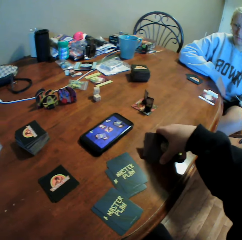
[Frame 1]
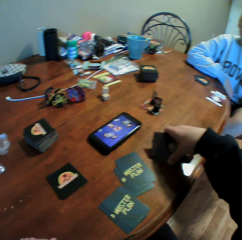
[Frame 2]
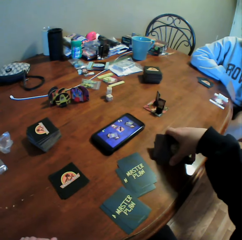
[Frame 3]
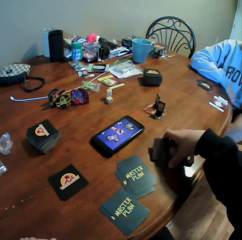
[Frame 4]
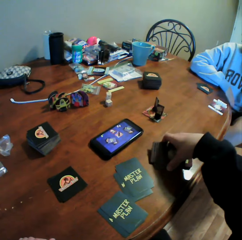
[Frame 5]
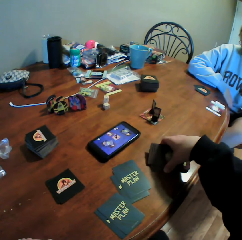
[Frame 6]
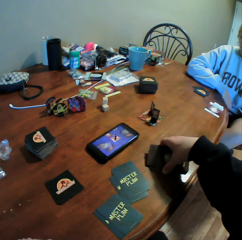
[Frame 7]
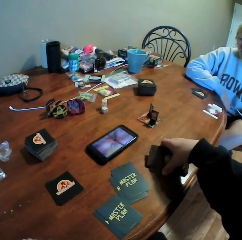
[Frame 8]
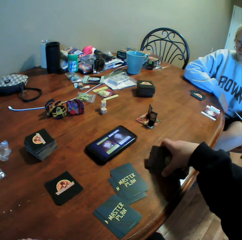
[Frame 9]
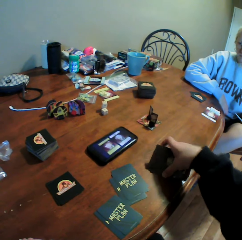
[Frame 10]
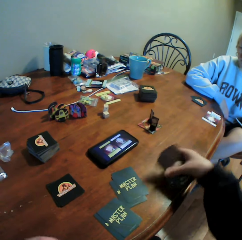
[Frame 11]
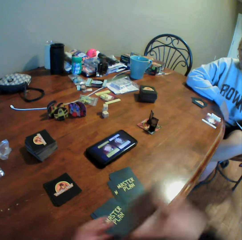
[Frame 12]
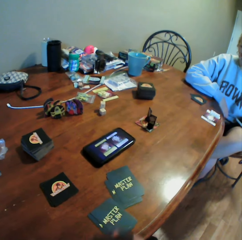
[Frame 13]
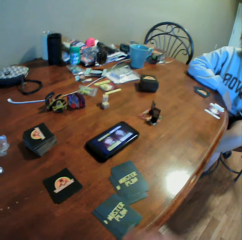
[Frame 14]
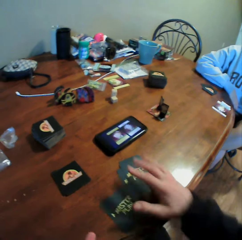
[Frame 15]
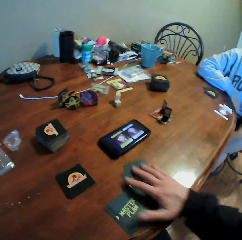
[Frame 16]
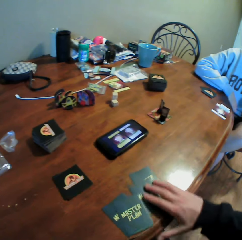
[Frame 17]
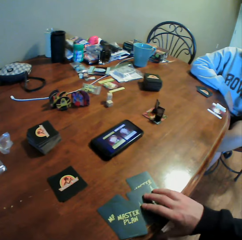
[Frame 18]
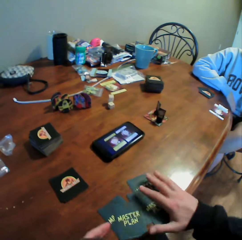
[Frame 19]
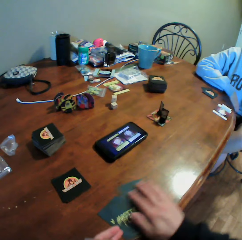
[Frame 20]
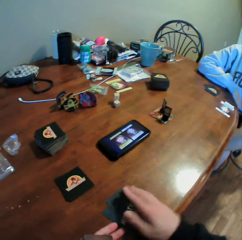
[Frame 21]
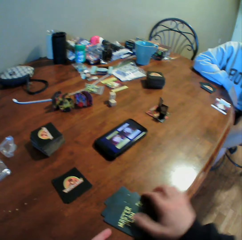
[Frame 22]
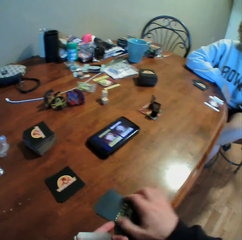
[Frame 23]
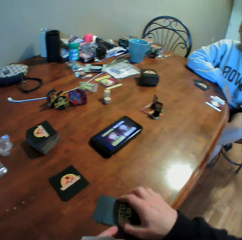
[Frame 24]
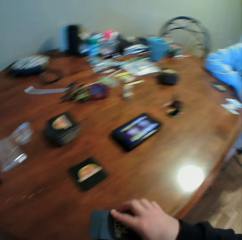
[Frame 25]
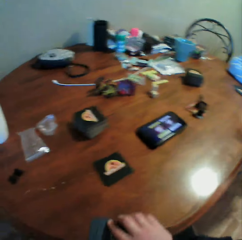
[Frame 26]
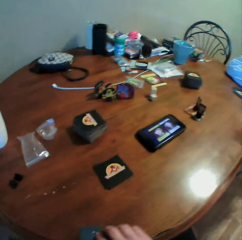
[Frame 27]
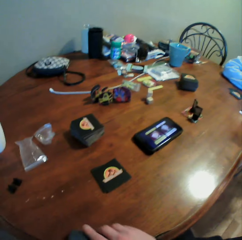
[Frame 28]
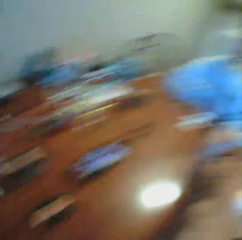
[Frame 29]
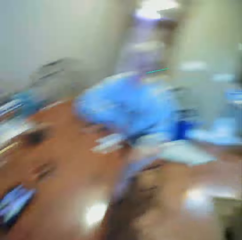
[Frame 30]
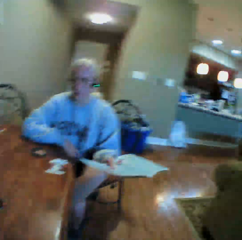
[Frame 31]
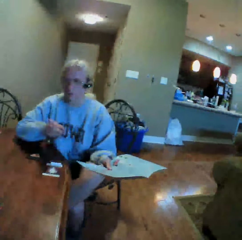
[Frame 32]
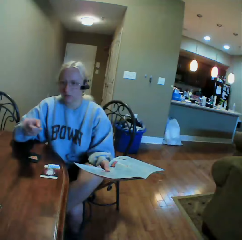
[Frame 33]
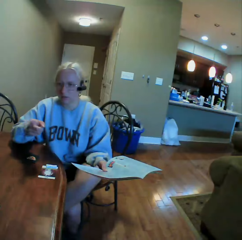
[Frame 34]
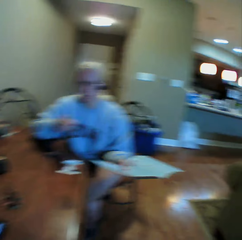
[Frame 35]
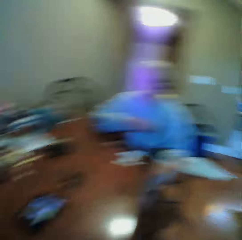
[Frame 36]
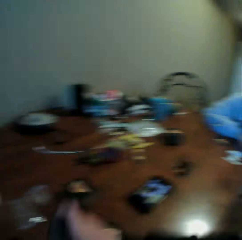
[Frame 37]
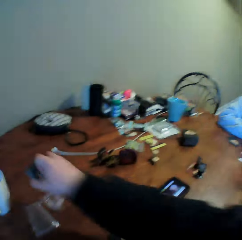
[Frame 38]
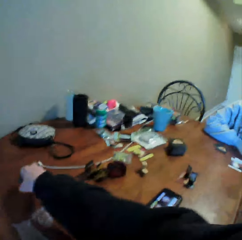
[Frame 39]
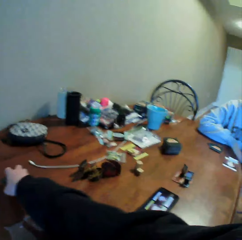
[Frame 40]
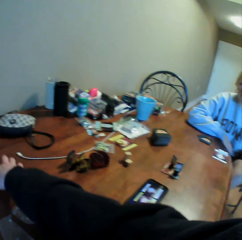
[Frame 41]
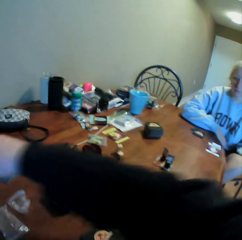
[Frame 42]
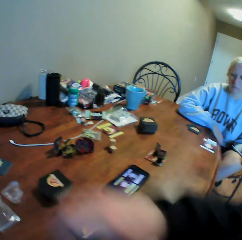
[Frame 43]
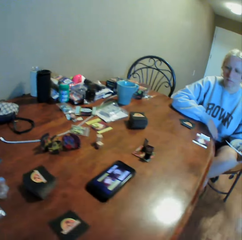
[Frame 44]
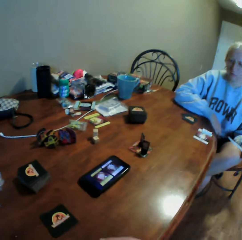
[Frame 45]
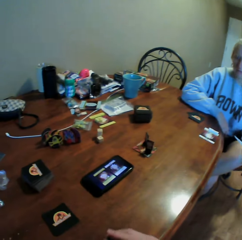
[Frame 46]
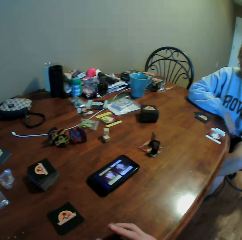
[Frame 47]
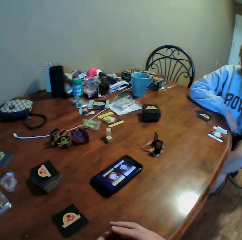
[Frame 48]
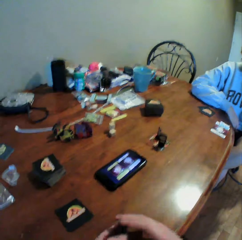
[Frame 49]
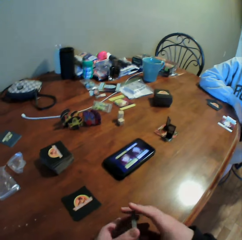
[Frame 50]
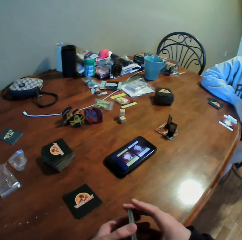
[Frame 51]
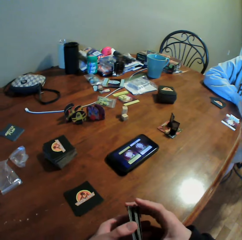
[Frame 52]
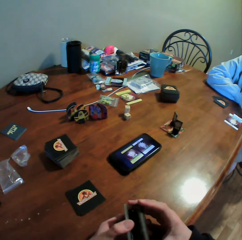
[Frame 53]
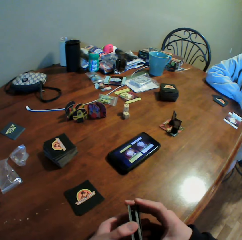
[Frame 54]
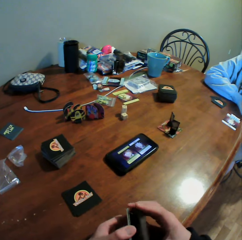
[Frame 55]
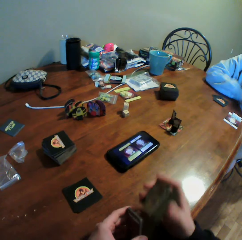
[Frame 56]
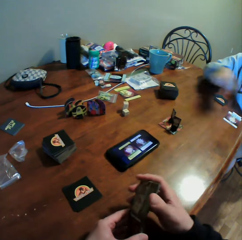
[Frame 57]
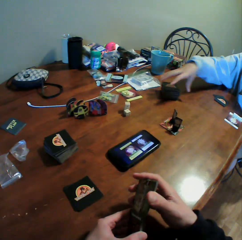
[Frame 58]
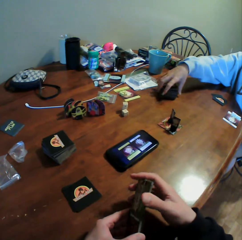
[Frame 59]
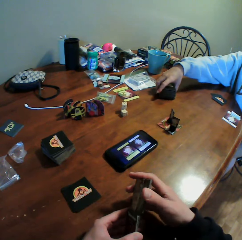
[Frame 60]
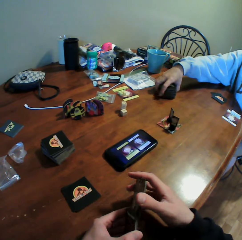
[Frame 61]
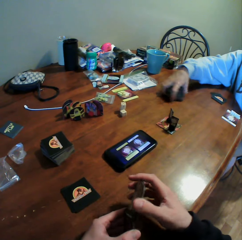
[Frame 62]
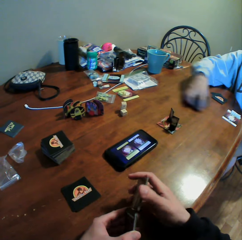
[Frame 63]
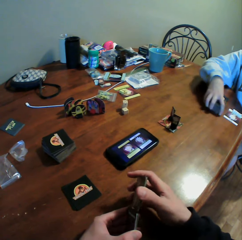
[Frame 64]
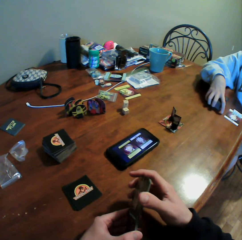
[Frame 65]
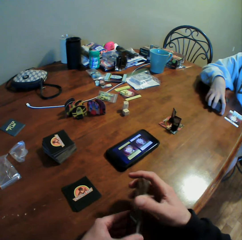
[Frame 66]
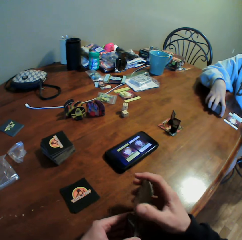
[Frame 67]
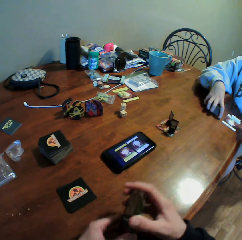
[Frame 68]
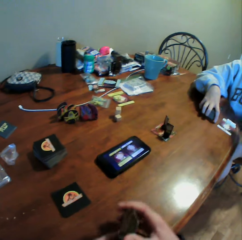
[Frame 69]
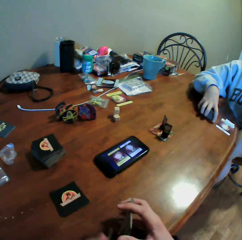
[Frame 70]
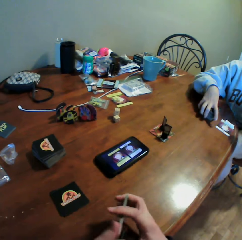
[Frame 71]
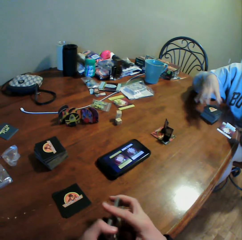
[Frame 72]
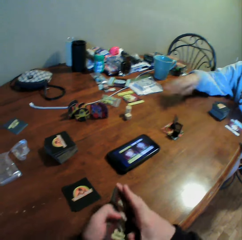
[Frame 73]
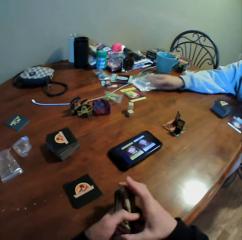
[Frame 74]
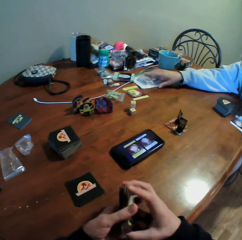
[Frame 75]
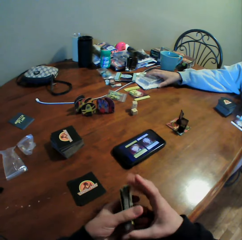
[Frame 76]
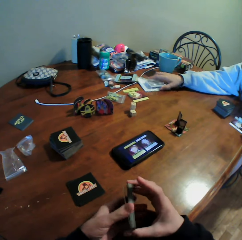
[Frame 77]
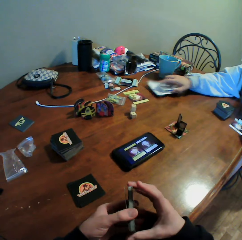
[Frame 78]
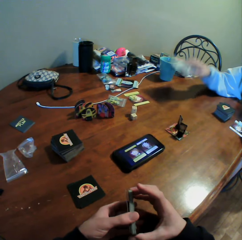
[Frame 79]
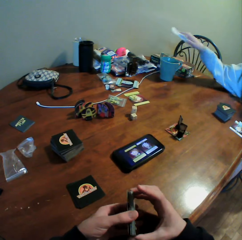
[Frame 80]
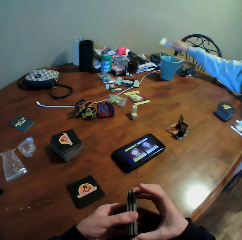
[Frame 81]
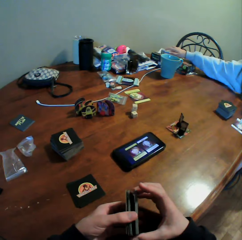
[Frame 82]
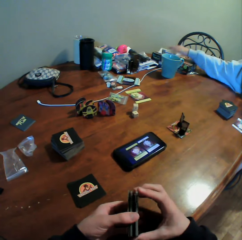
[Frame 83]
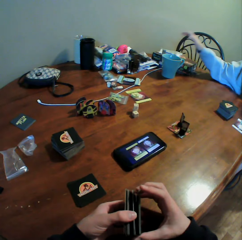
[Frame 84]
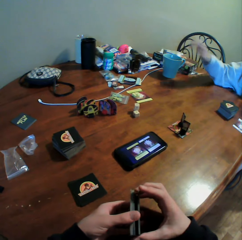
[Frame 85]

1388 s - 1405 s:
The camera wearer picks up the cards on the table. He moves the cards on the table. He looks around the house. He stares at a woman. He looks around the table. He picks up the cards from the table. He moves the cards in his hands and holds the cards. The woman moves the cards on the table. The woman picks the cards.

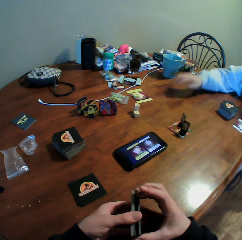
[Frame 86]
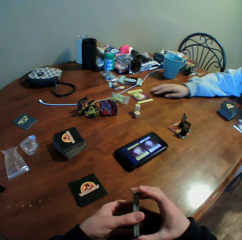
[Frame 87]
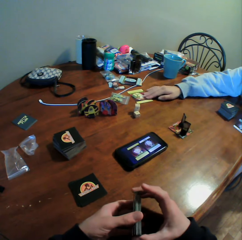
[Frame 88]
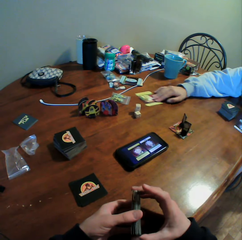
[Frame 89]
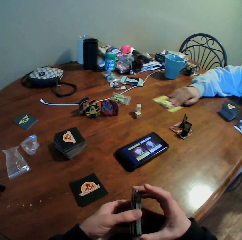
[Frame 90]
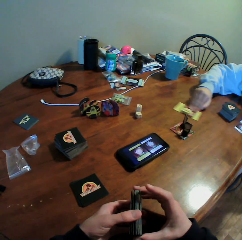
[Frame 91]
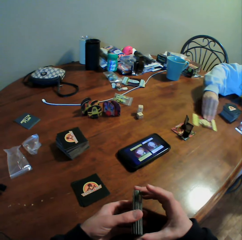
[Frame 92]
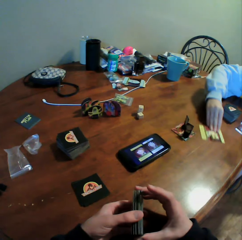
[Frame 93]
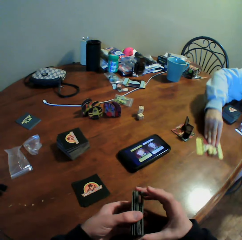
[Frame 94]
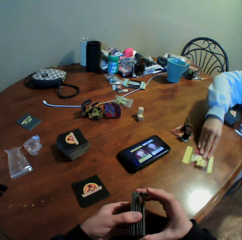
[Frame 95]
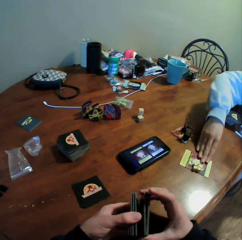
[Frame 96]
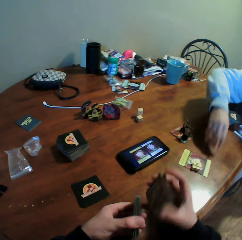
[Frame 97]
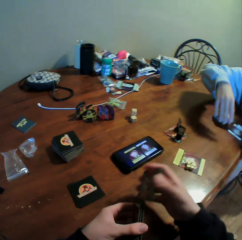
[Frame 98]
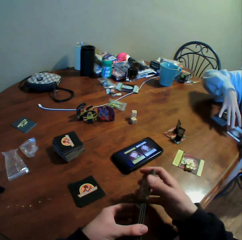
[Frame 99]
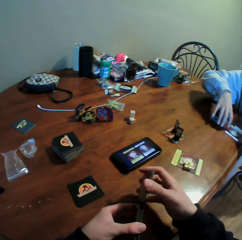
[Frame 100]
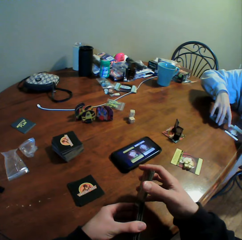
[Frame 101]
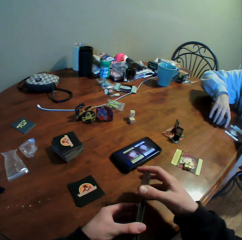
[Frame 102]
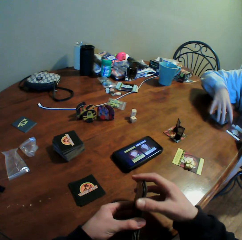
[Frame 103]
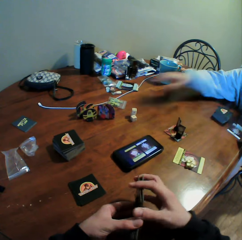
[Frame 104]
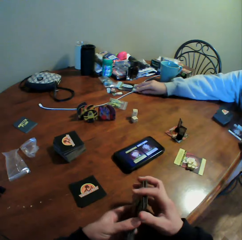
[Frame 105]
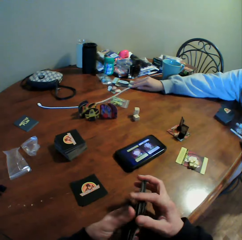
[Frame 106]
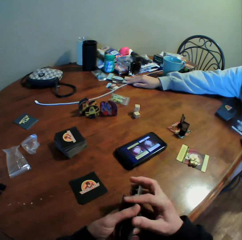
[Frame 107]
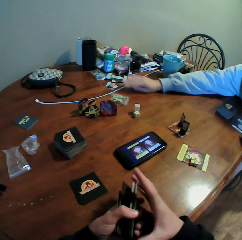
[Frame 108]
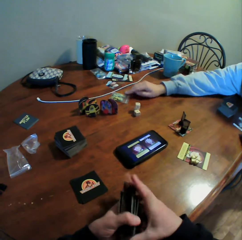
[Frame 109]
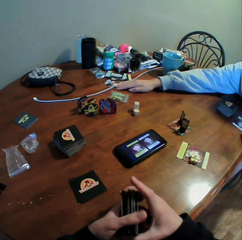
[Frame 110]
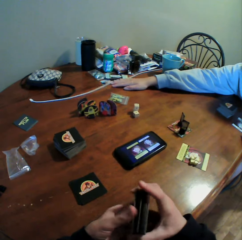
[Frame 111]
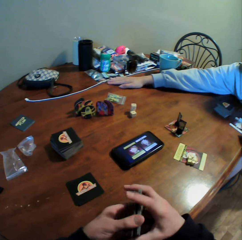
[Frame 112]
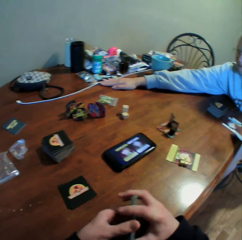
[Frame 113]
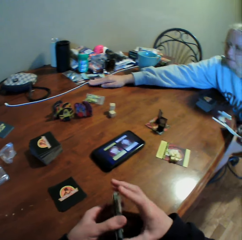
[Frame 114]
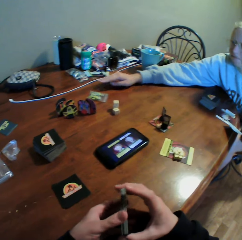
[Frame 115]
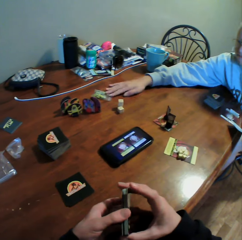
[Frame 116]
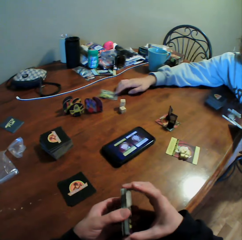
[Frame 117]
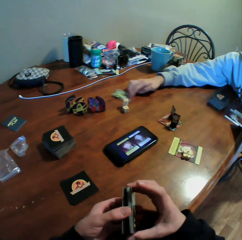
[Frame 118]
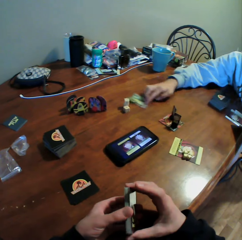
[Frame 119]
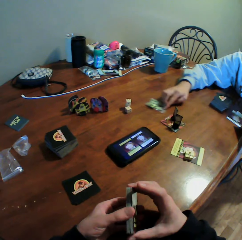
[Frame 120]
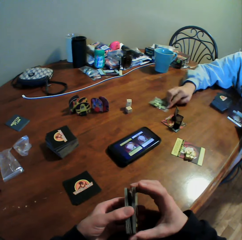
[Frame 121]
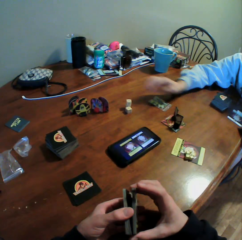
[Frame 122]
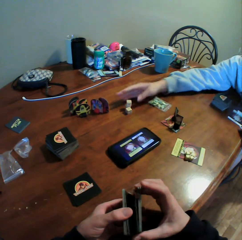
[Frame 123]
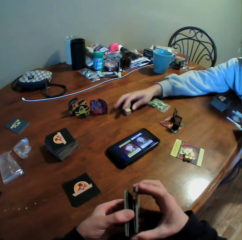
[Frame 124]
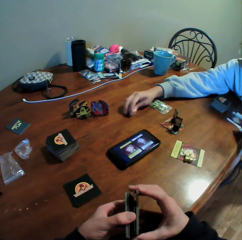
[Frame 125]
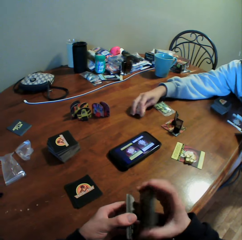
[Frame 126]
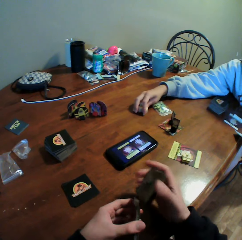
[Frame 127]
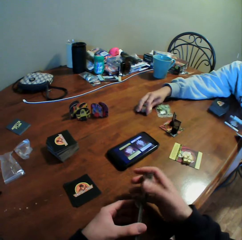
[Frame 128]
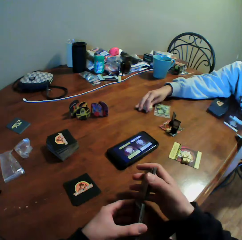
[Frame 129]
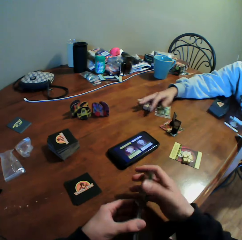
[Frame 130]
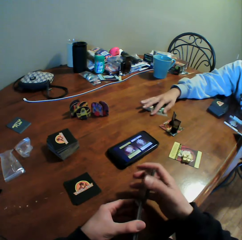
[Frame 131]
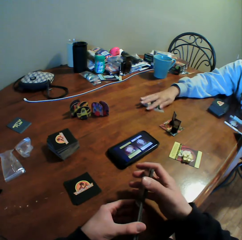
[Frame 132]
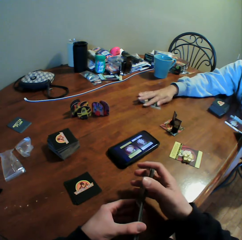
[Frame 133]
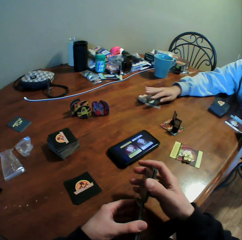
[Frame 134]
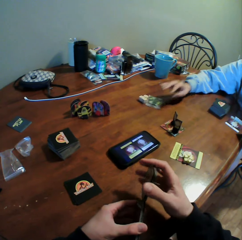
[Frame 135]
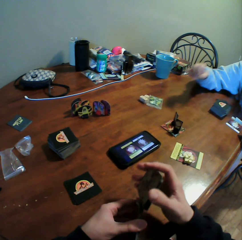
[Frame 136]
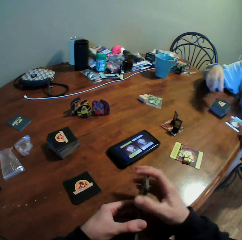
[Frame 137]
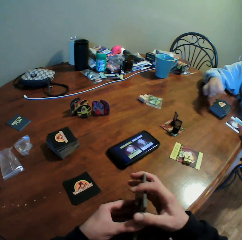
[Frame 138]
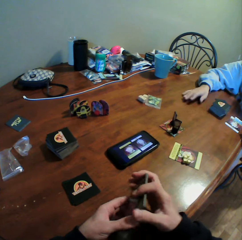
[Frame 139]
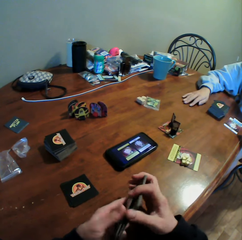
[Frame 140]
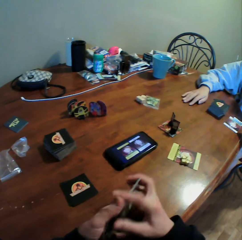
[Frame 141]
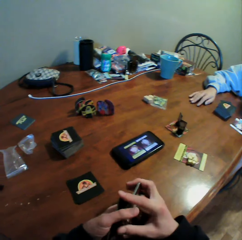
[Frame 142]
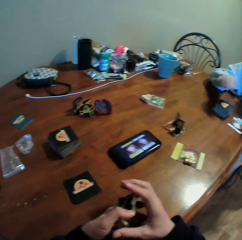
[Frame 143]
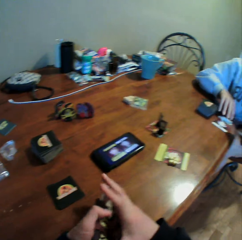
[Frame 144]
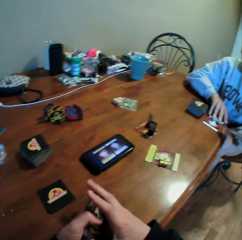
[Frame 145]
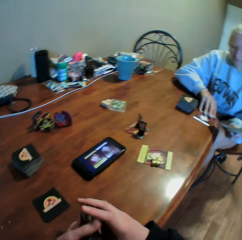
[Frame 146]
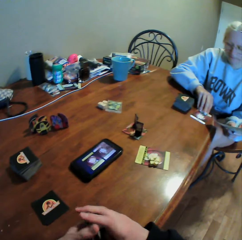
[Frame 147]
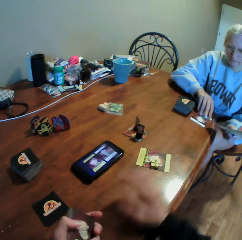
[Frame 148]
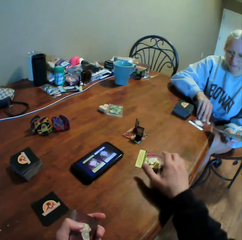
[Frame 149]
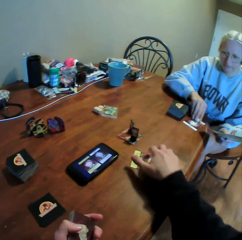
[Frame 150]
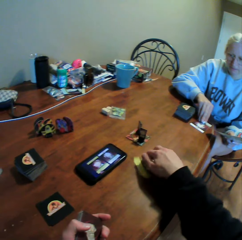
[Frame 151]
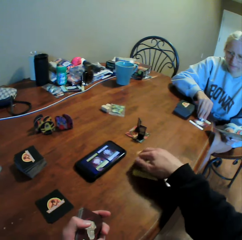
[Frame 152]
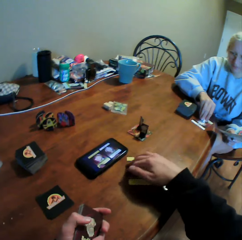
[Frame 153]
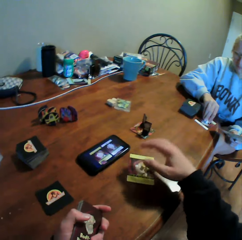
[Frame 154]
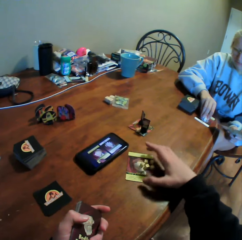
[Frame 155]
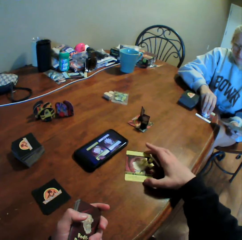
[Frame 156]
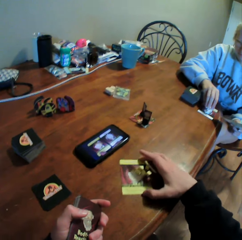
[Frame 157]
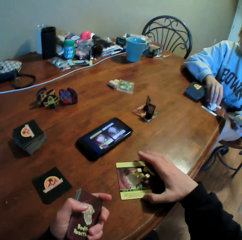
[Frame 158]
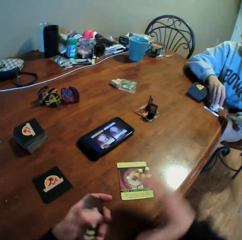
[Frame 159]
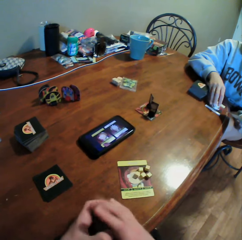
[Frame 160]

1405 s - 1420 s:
The camera wearer holds the cards. He moves the cards in his hands. He moves the card on the table.
